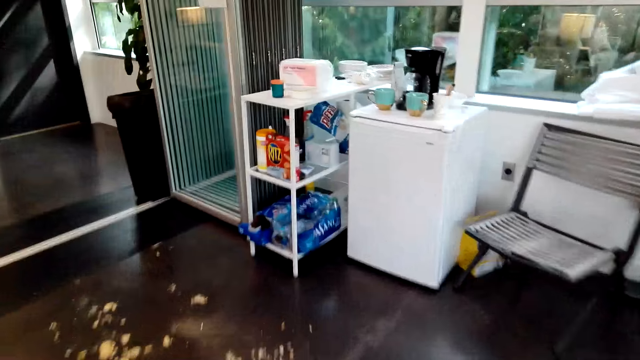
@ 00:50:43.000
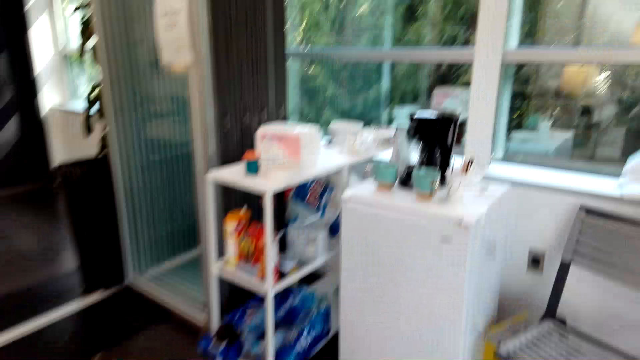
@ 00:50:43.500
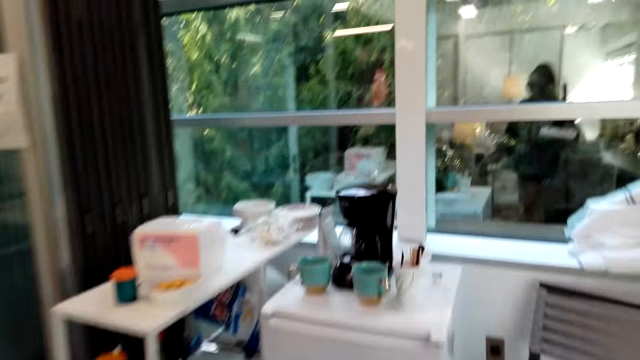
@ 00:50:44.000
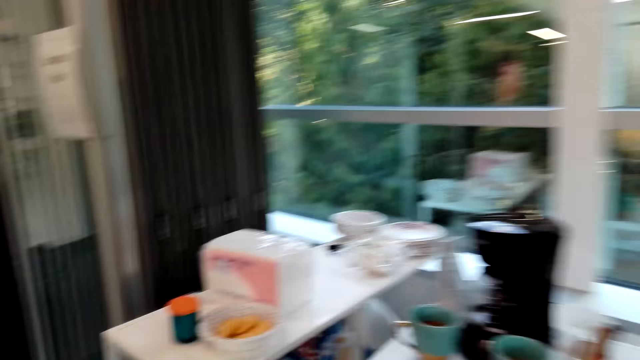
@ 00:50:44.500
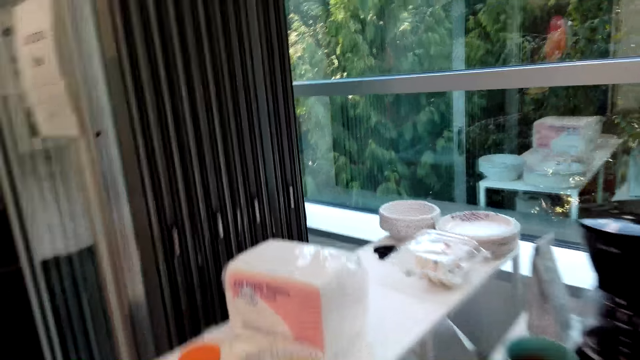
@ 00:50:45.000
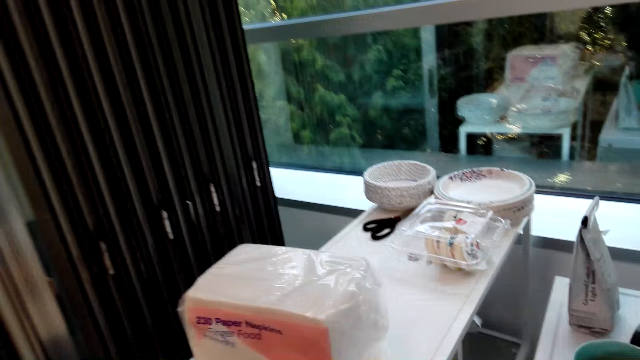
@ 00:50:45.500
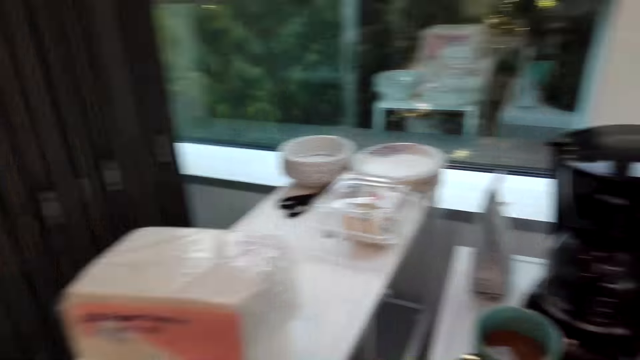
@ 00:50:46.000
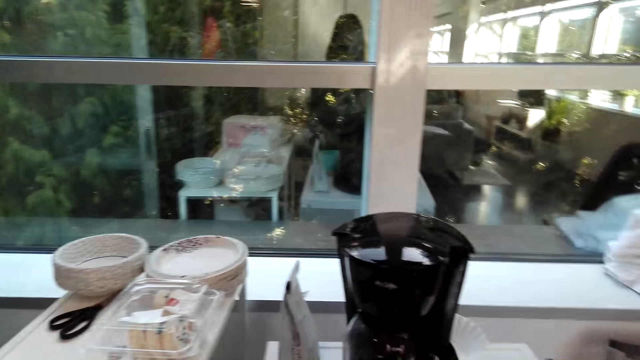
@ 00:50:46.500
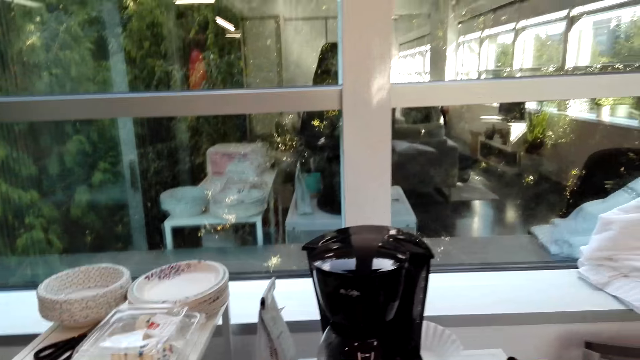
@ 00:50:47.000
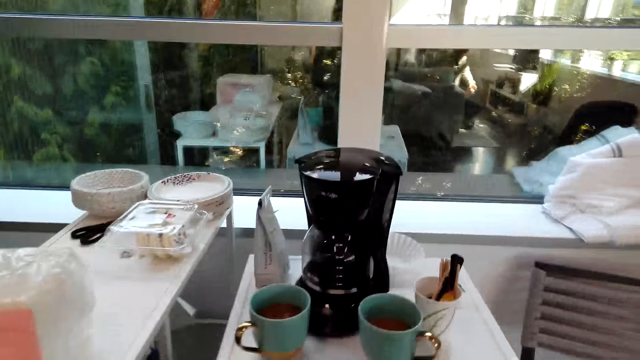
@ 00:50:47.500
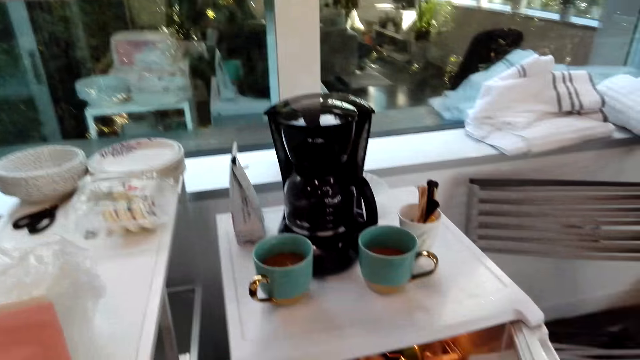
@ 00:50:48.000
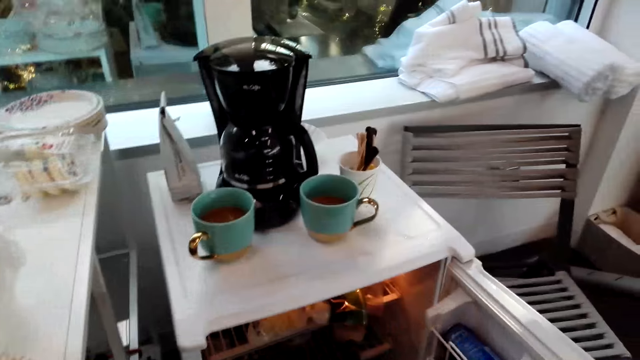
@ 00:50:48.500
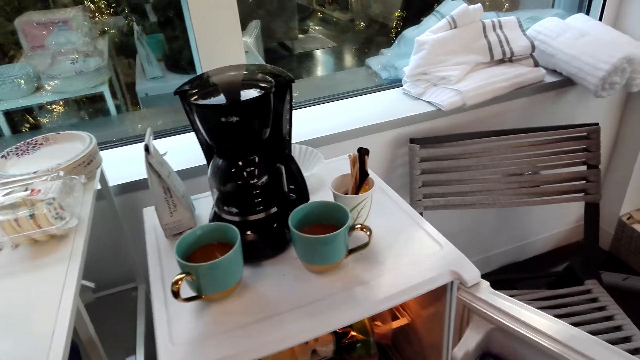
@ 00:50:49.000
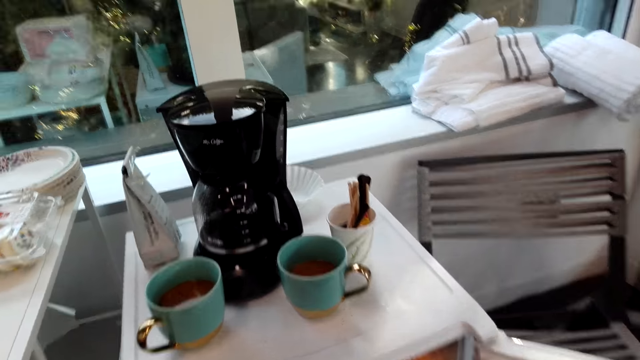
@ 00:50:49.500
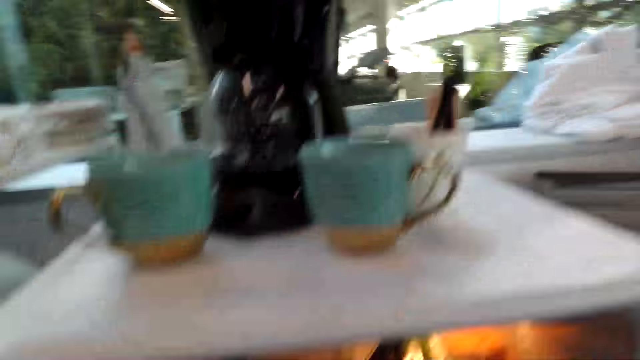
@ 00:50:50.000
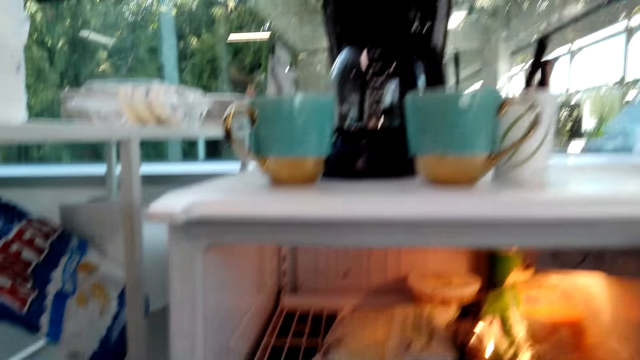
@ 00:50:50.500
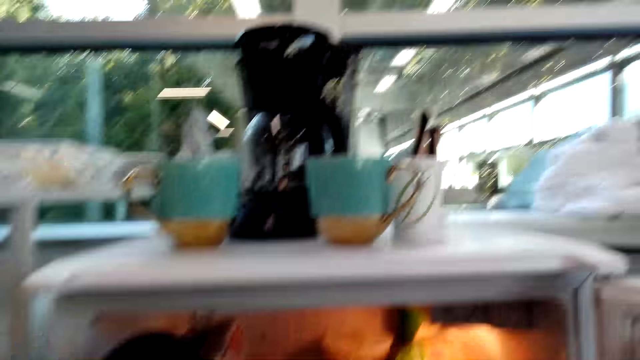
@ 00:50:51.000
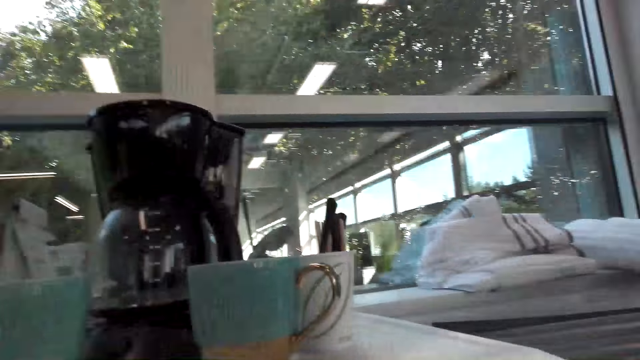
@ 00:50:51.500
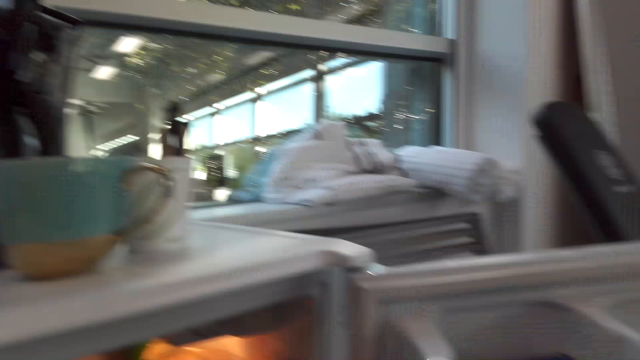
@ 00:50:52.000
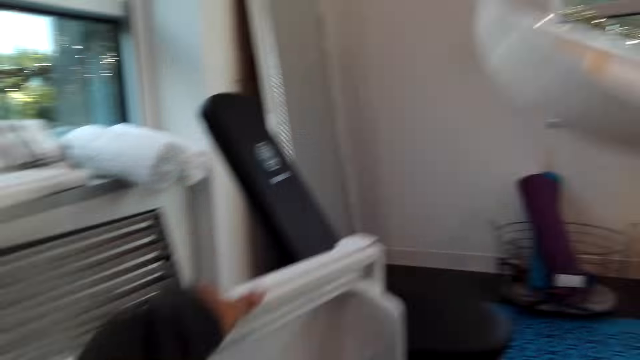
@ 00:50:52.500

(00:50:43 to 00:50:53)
The camera wearer opens the fridge door. They look inside the fridge.

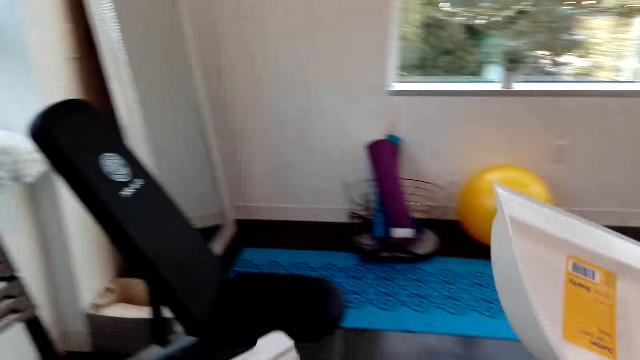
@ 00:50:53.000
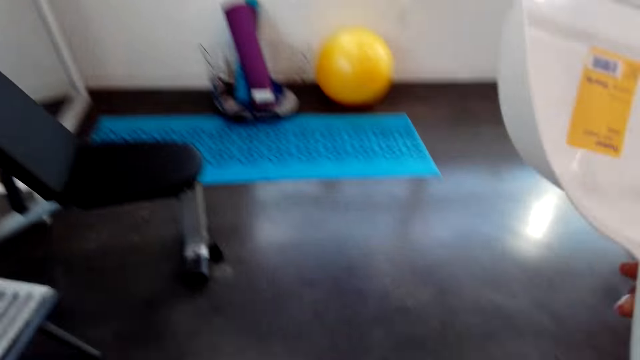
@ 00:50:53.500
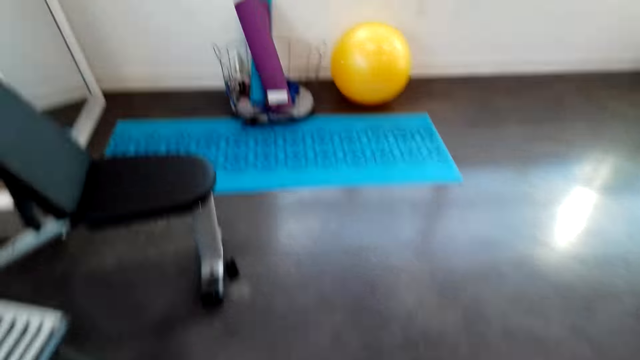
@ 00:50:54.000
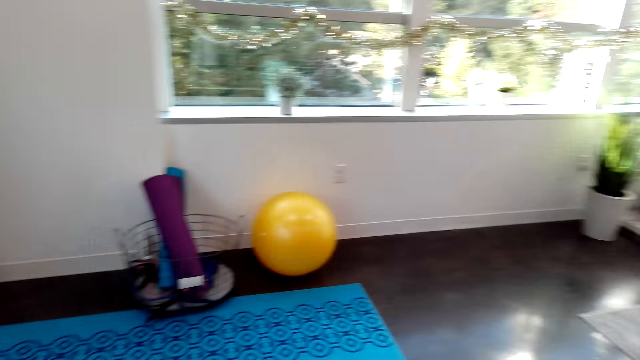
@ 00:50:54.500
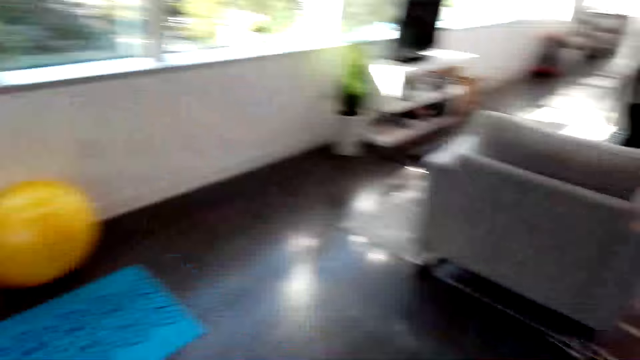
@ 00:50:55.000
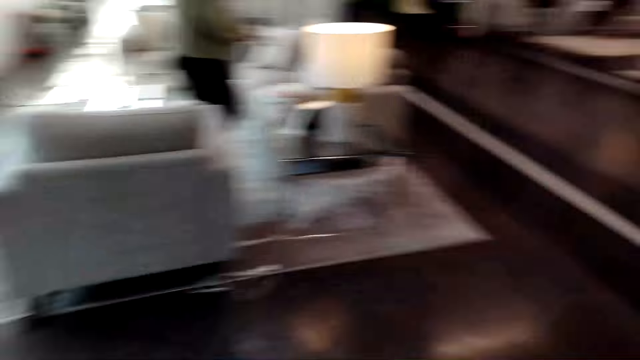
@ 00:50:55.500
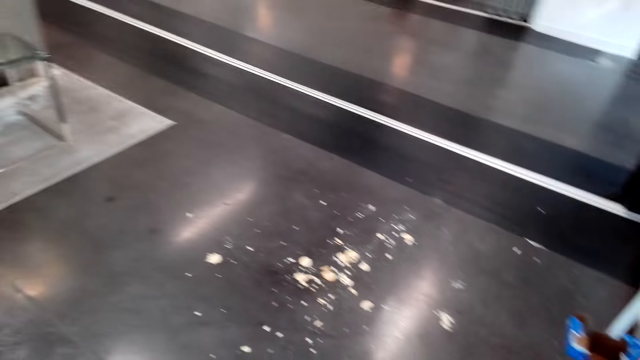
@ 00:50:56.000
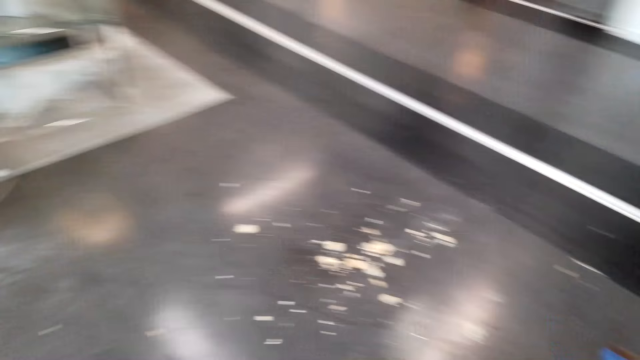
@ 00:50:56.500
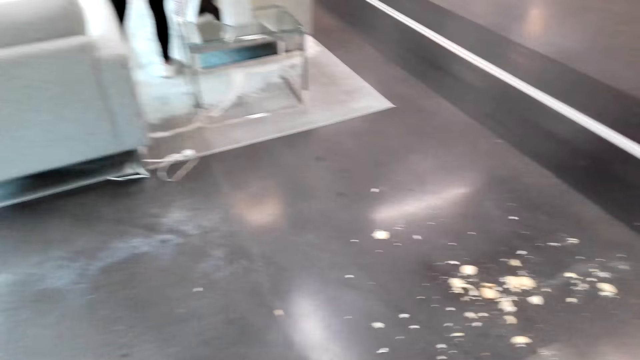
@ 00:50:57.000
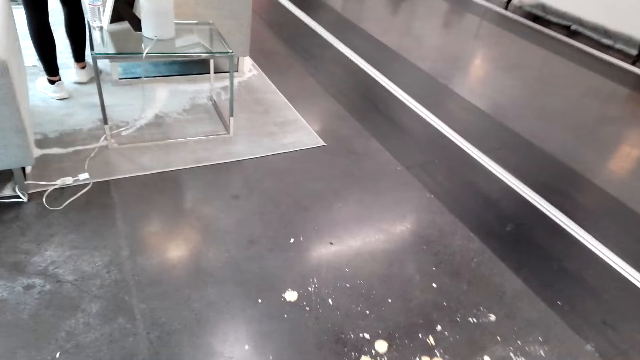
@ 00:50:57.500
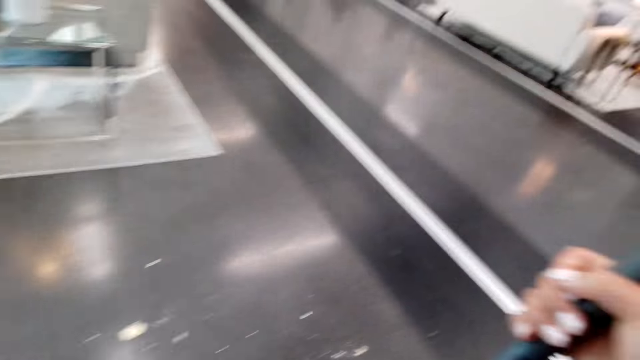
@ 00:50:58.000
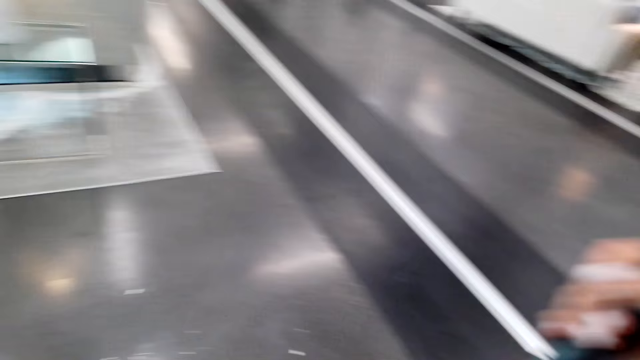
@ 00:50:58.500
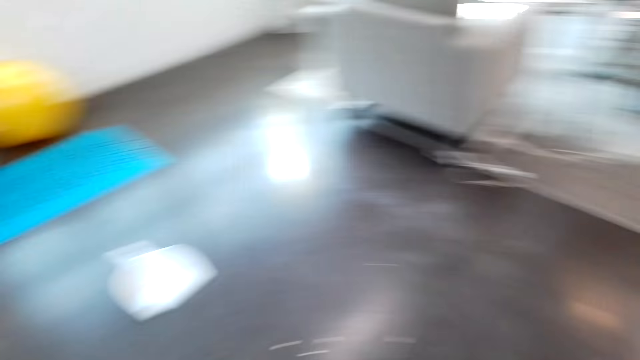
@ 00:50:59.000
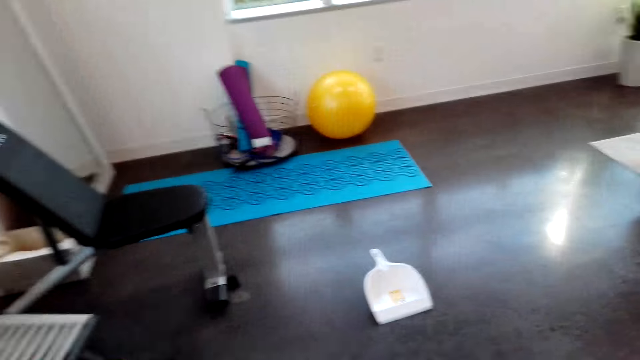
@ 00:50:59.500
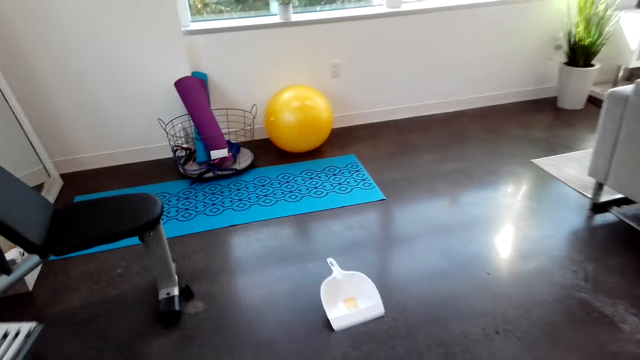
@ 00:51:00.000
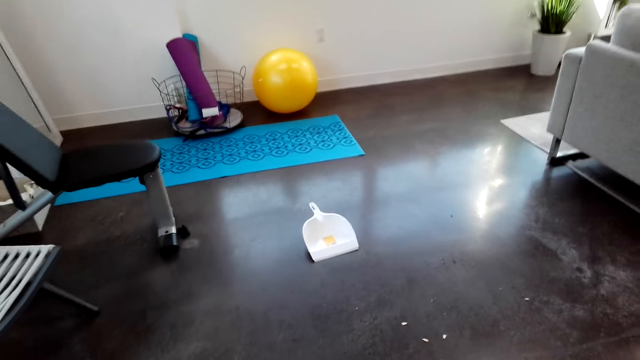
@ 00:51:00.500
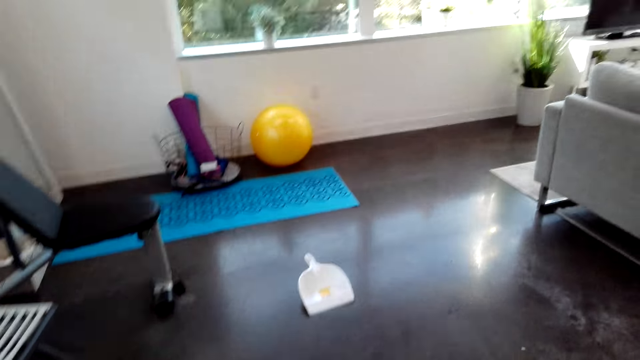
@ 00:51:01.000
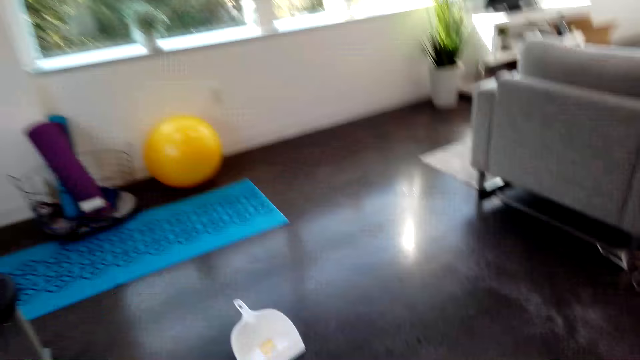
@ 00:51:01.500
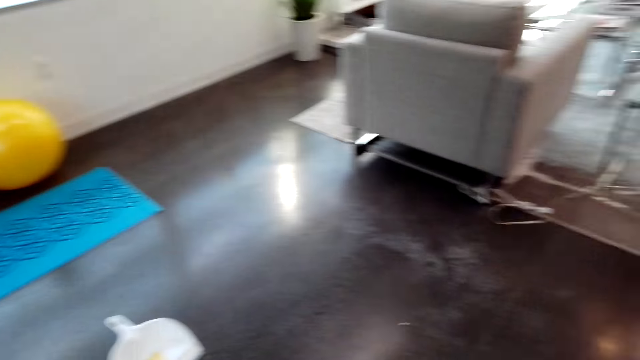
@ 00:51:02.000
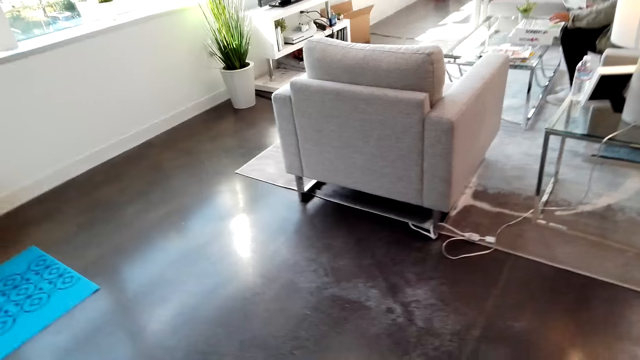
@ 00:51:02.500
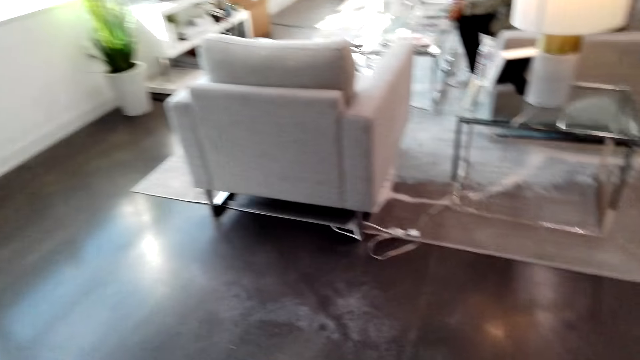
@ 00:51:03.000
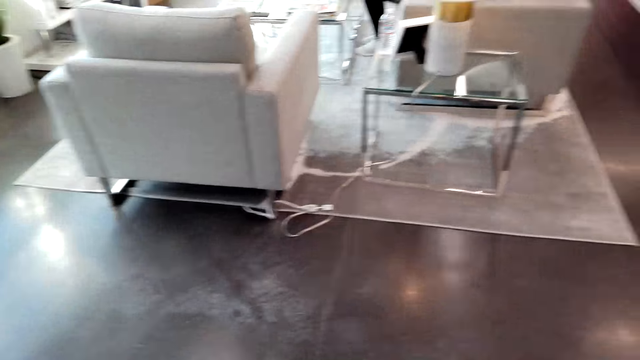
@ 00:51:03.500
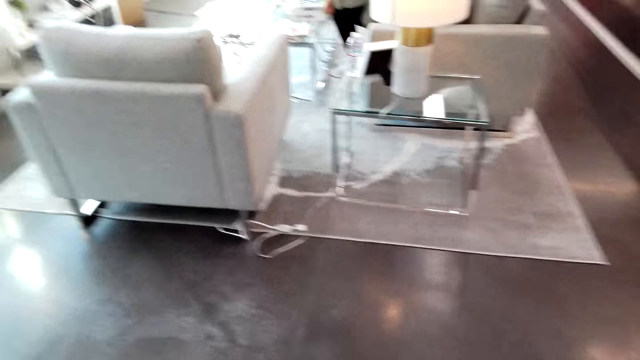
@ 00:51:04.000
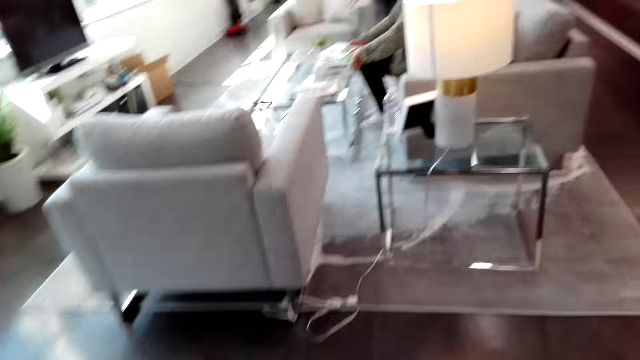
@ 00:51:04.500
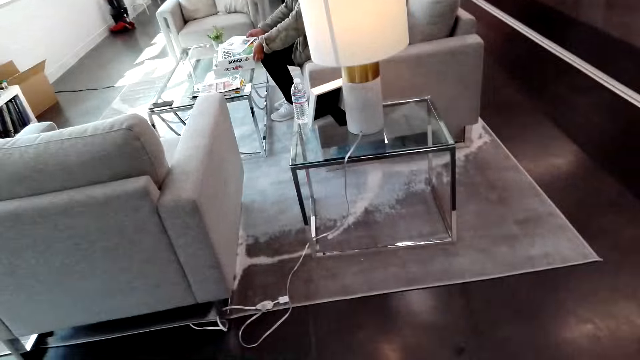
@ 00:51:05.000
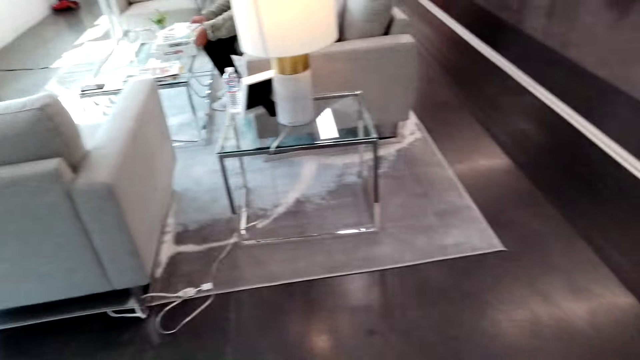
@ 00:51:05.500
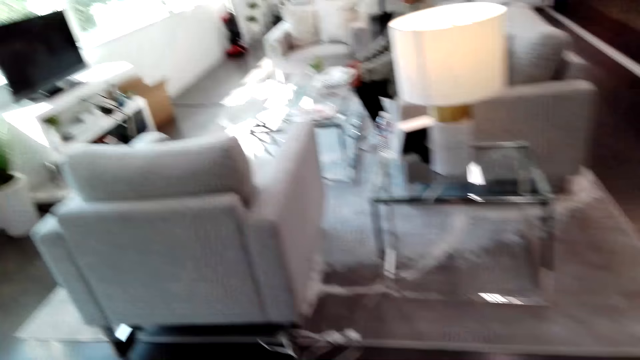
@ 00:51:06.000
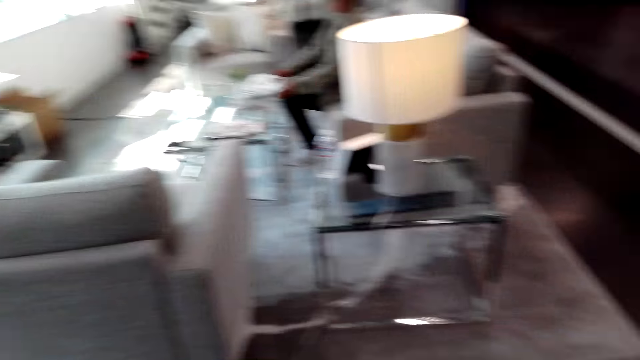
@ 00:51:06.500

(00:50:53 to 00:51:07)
The camera wearer closes the fridge door. They turn. They drop down the dustpan. They hold a broom. They look around. They swipe the floor.
